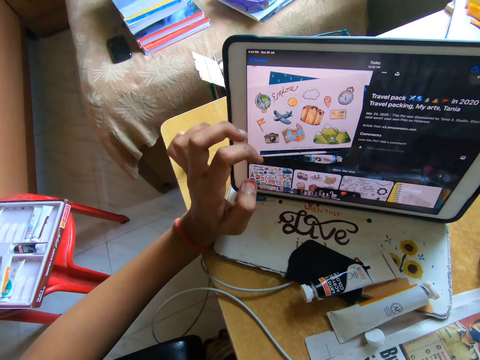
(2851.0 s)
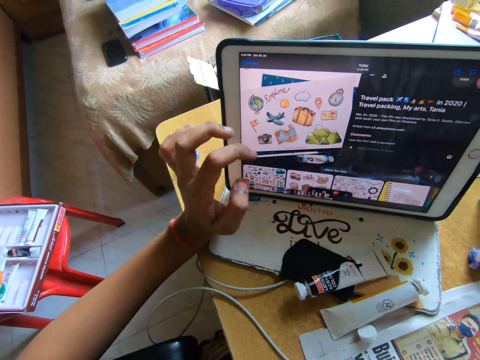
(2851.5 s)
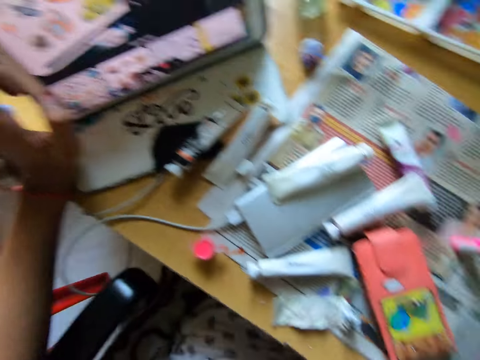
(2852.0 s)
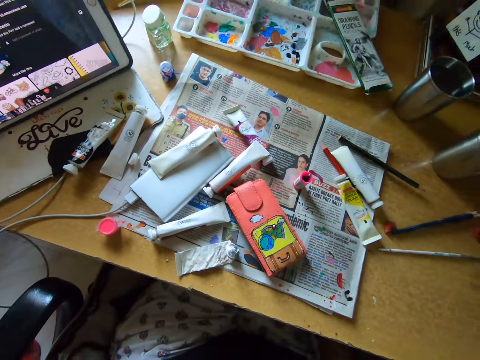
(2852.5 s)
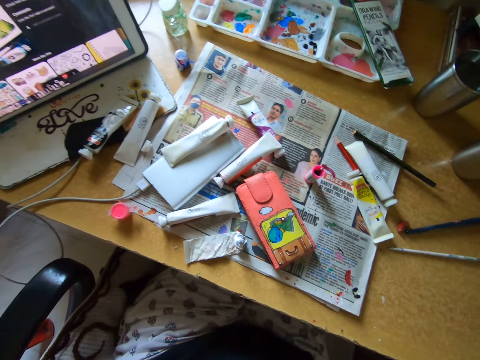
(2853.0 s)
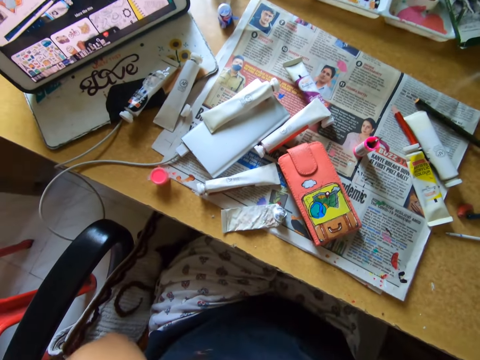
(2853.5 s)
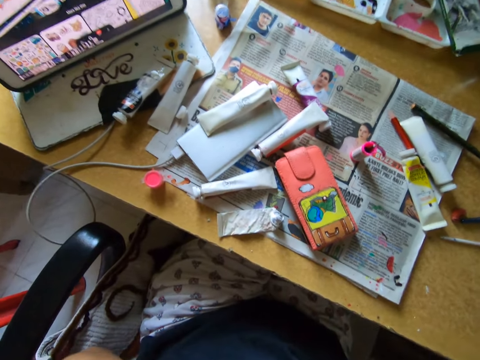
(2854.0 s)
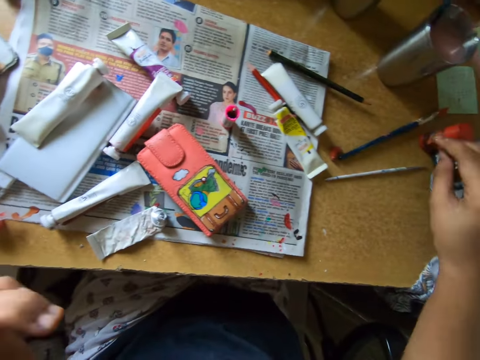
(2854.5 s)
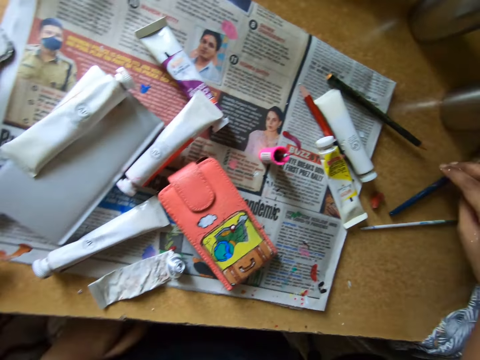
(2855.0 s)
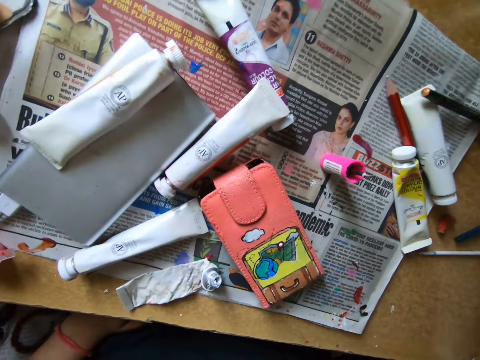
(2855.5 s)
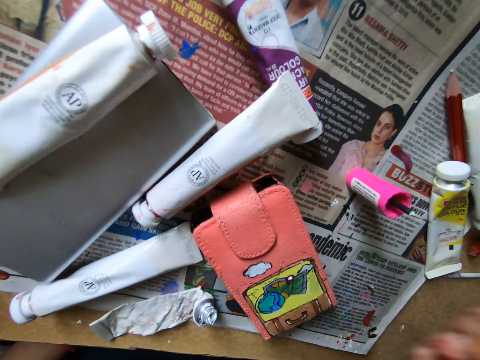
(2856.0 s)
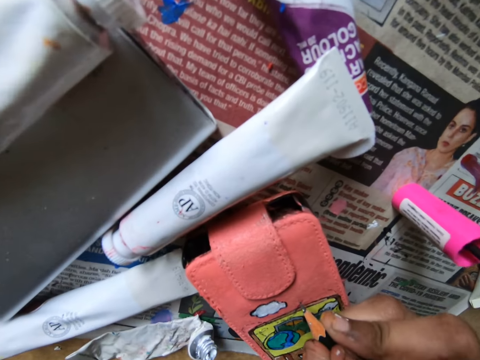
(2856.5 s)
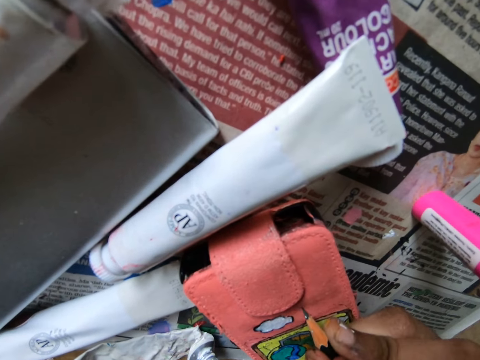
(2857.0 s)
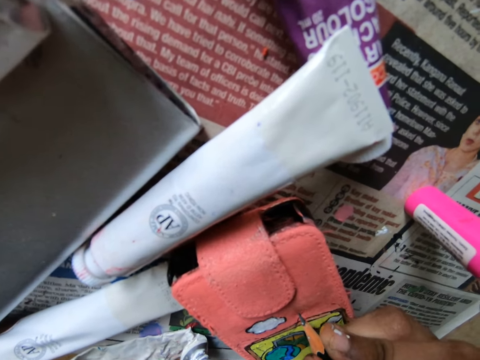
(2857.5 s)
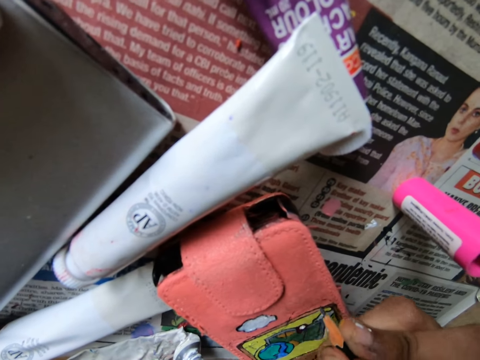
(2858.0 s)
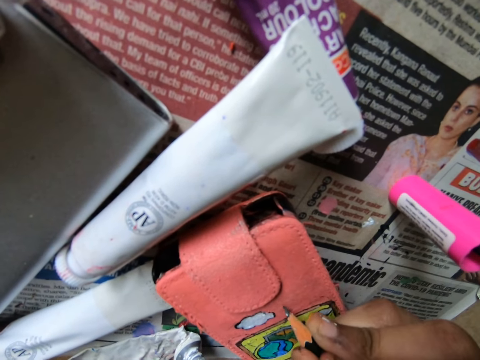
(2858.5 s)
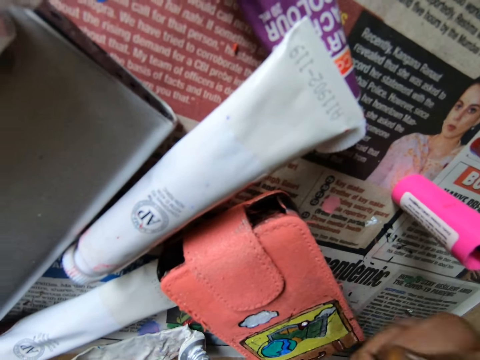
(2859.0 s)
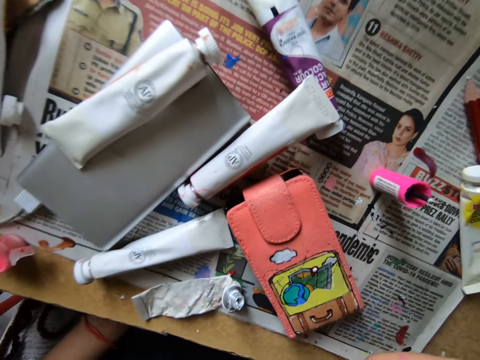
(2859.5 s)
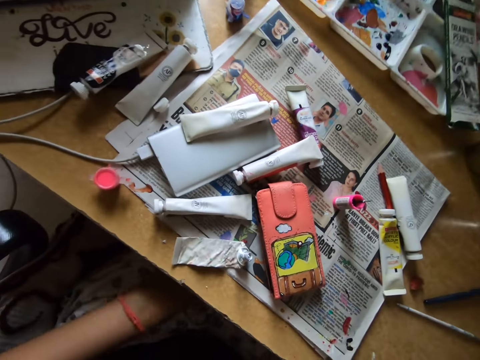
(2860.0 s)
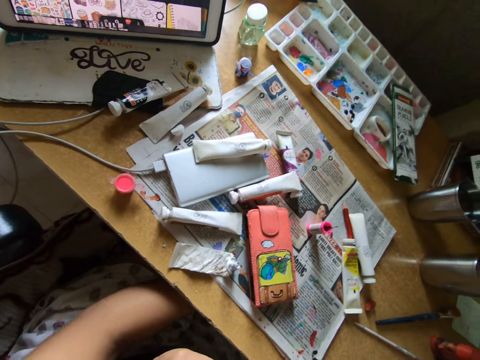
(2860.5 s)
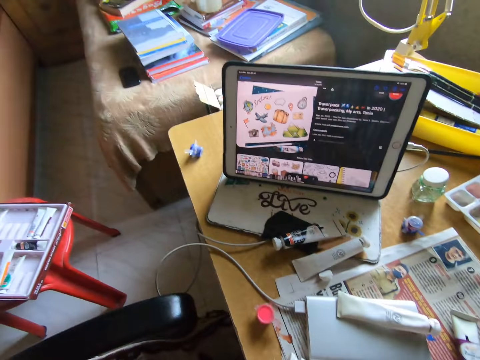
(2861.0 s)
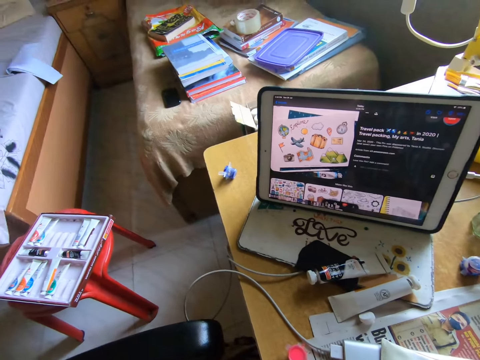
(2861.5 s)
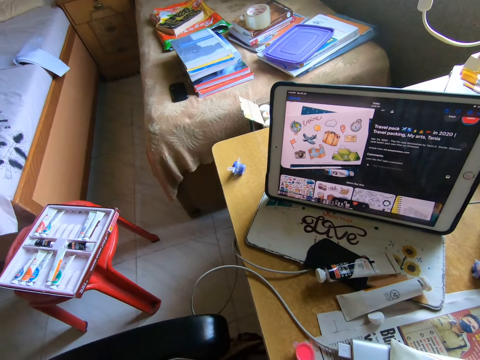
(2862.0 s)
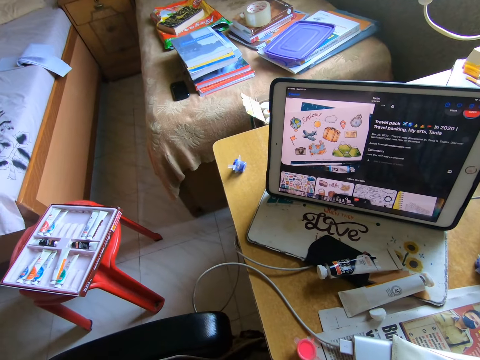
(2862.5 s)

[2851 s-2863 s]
The camera wearer looks around. They move a black pencil on the table. They pick up a pencil from the table. They draw on the pouch on the table with a yellow pencil. They look at the tablet on the table.

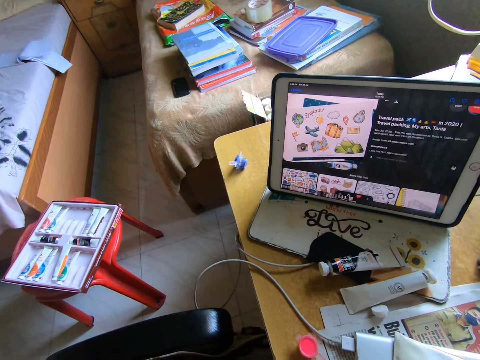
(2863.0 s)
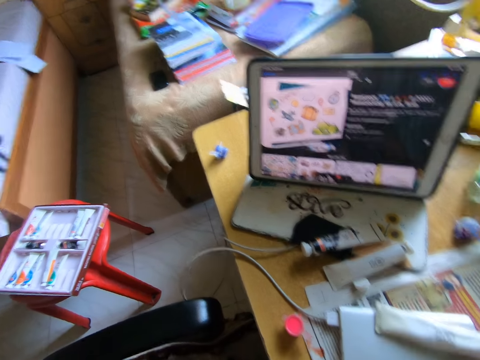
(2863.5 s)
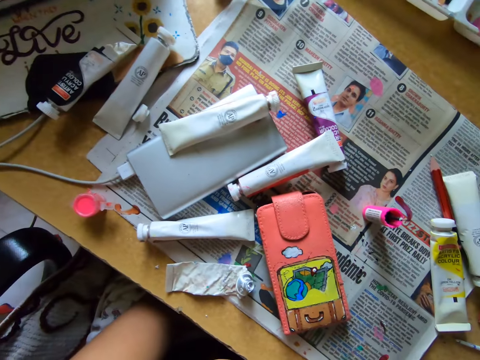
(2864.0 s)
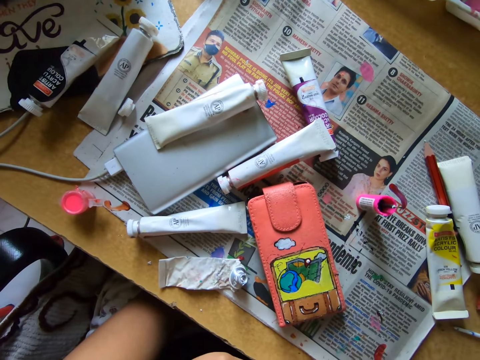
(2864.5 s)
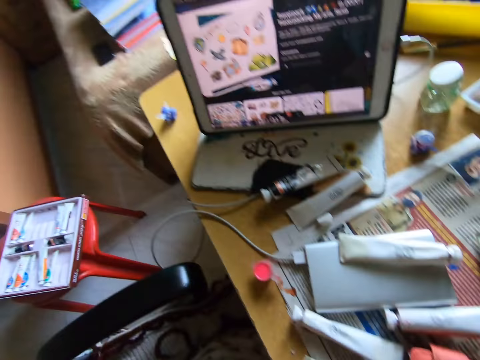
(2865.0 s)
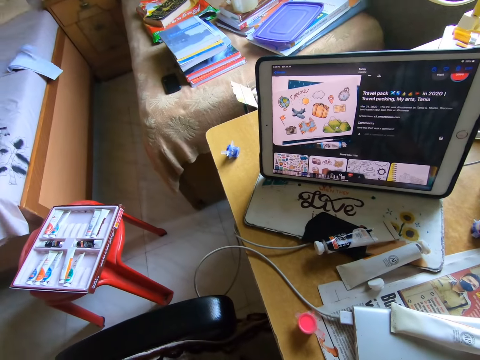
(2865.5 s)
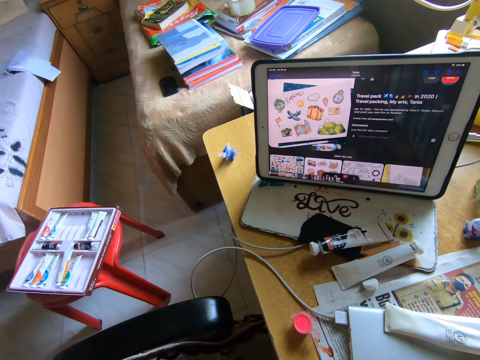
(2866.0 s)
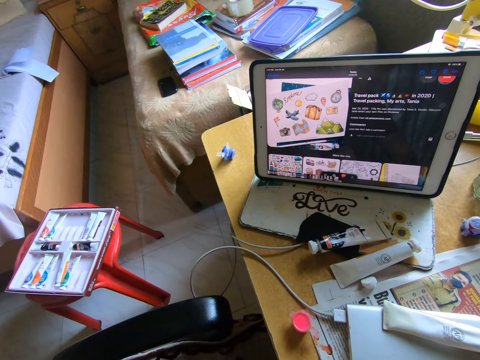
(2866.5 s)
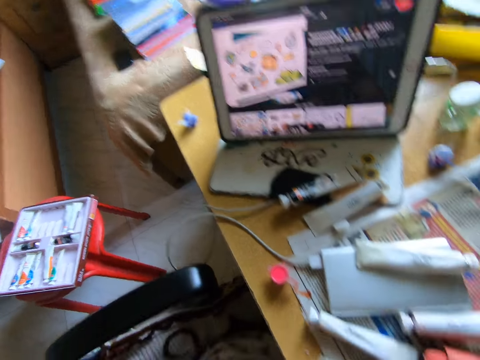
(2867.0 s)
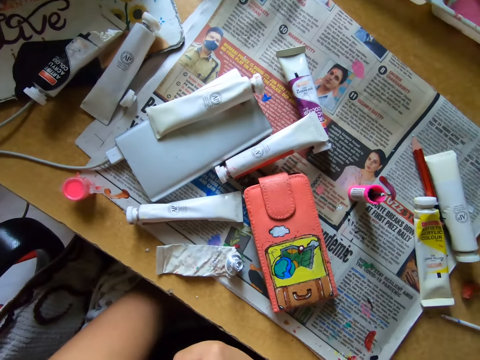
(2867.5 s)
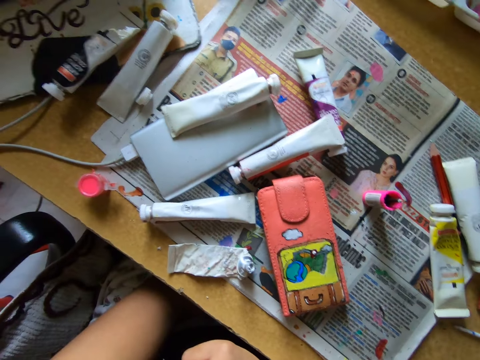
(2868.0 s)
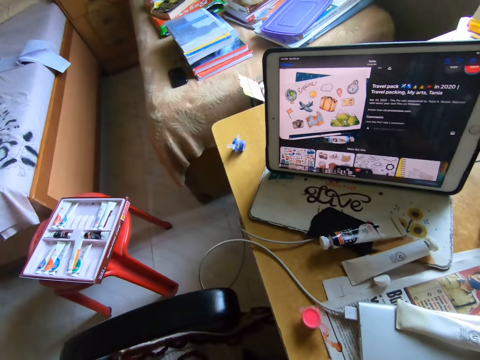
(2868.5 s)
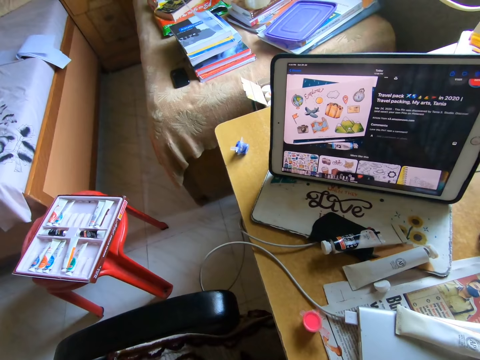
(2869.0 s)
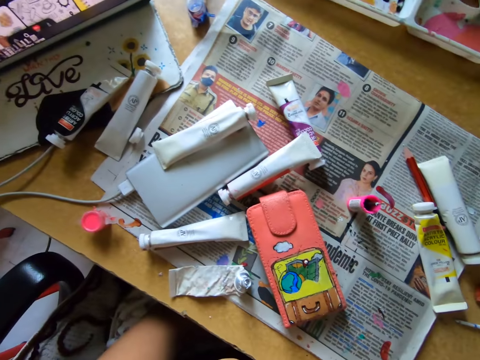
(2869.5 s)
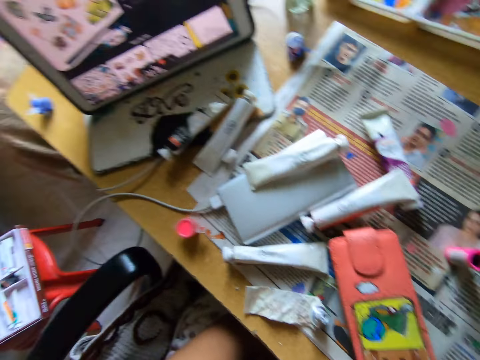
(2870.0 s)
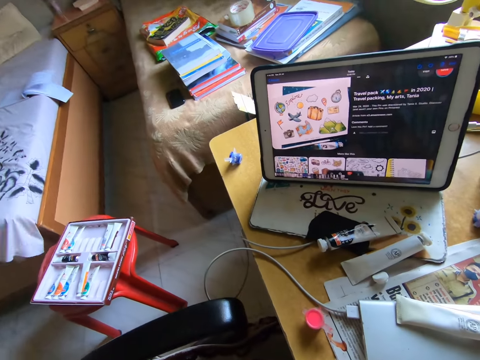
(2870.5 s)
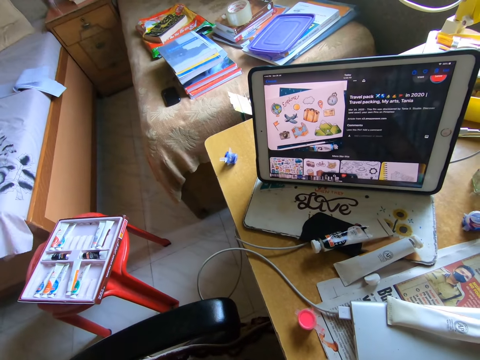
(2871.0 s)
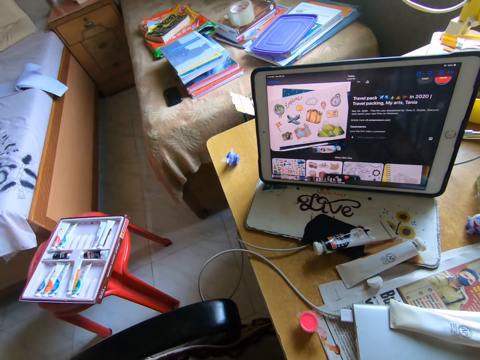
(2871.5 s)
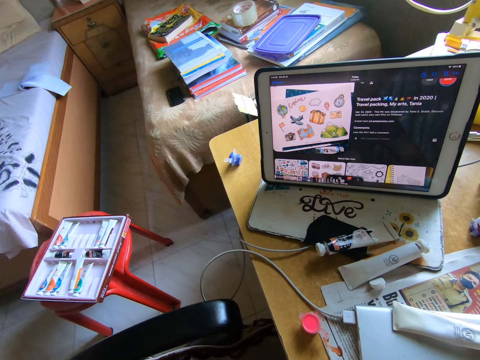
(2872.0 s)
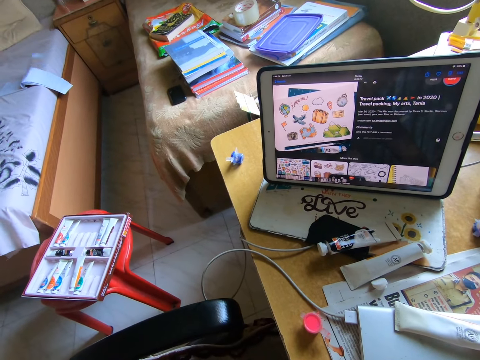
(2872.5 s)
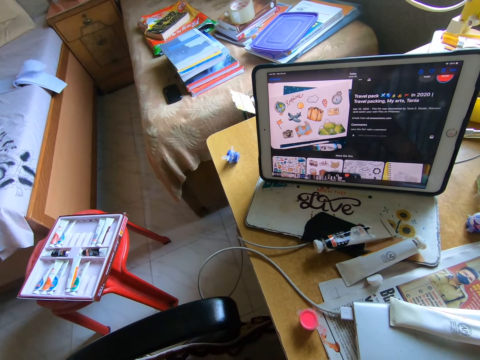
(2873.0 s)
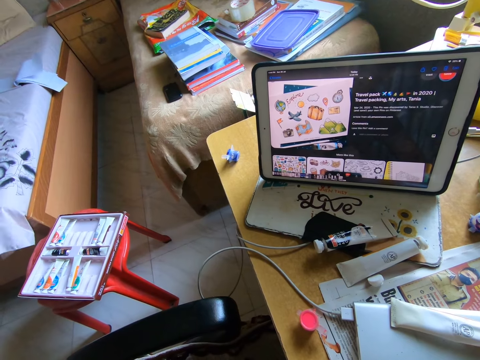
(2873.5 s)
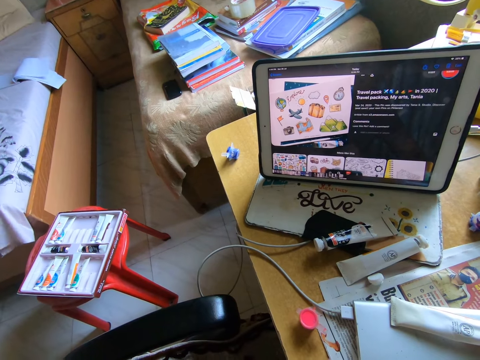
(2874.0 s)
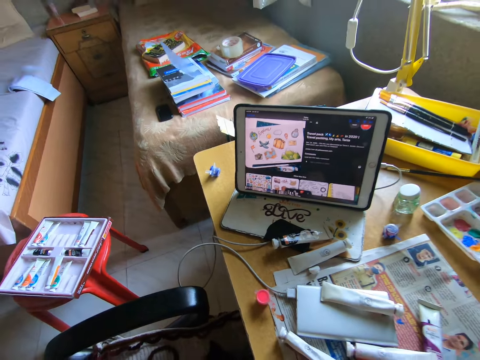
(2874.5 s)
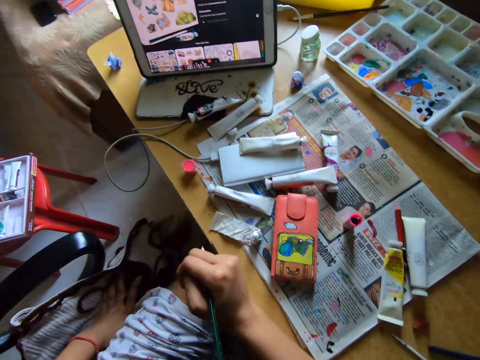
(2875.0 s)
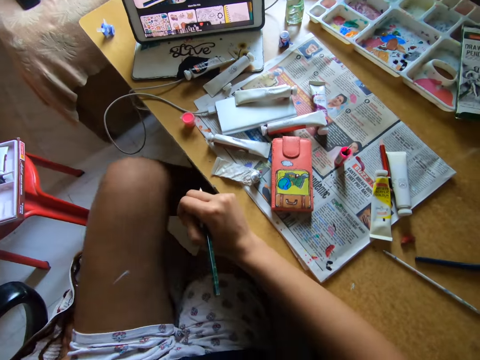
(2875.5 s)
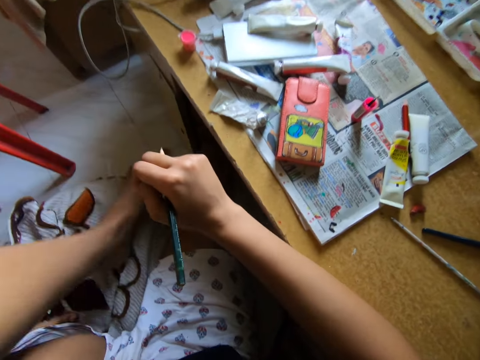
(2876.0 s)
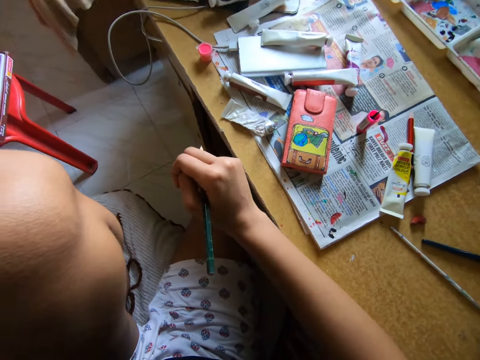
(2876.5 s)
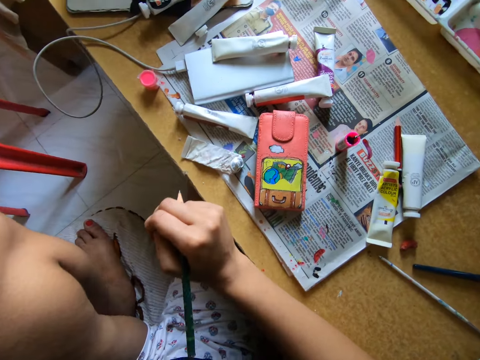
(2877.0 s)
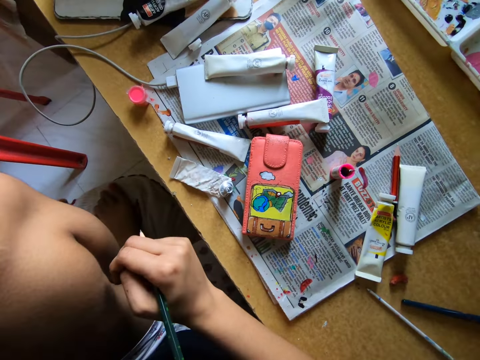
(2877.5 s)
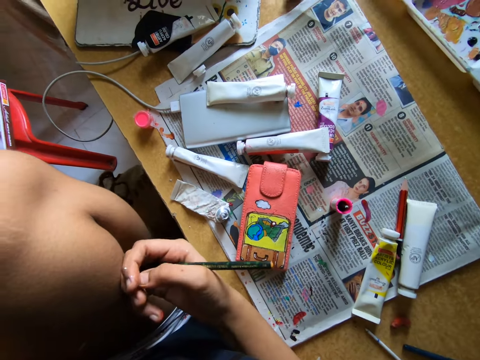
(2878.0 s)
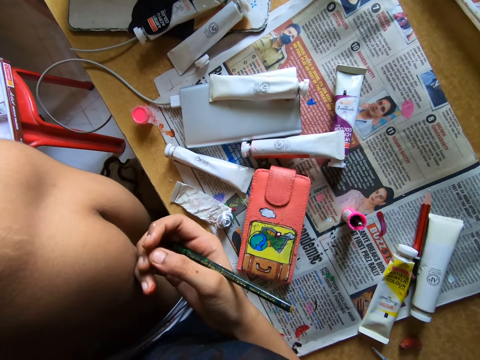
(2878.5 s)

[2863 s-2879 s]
The camera wearer looks at the wallet. She looks at the tablet on the table. She looks at the wallet. She looks at the tablet on the table. She looks at the wallet. She looks at the tablet on the table. She moves her chair away from the table. She raises her left leg on the chair.
